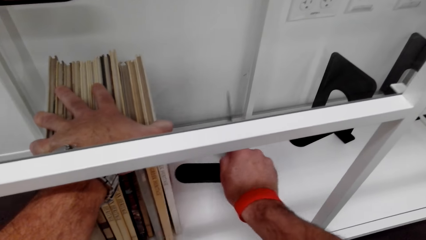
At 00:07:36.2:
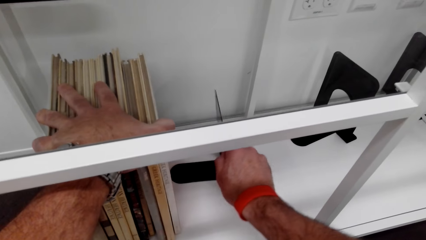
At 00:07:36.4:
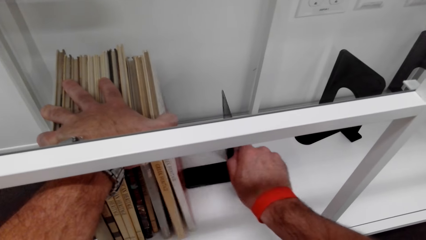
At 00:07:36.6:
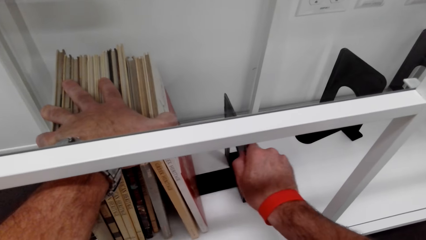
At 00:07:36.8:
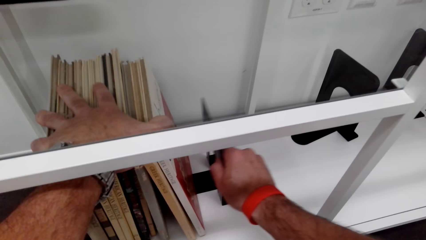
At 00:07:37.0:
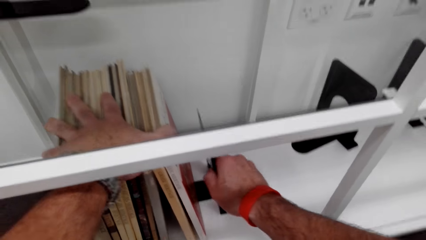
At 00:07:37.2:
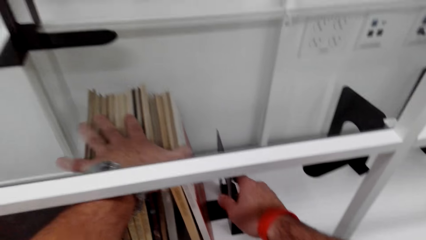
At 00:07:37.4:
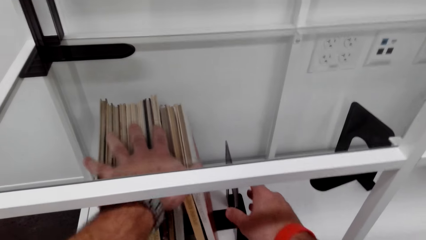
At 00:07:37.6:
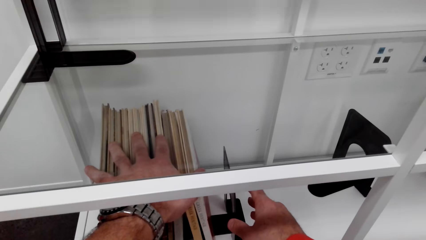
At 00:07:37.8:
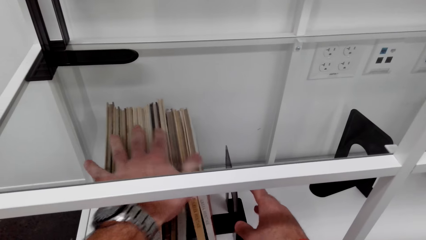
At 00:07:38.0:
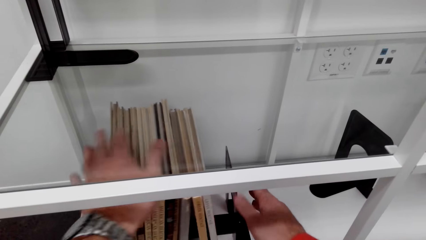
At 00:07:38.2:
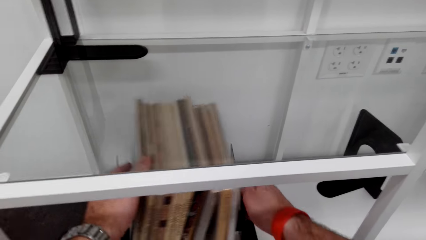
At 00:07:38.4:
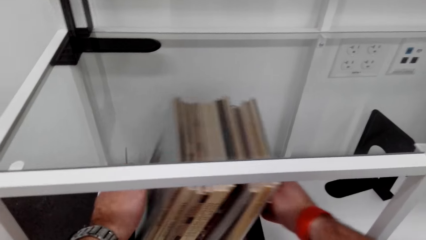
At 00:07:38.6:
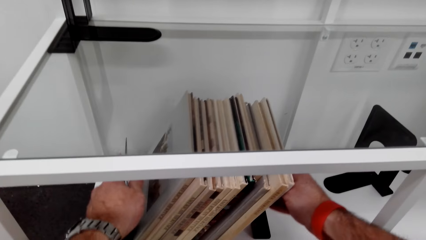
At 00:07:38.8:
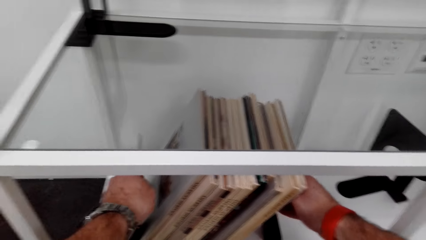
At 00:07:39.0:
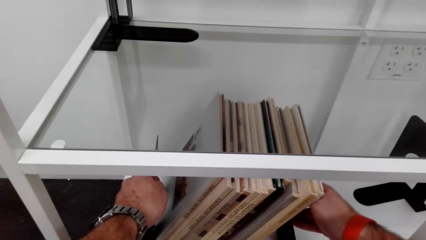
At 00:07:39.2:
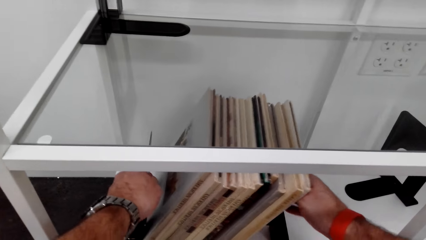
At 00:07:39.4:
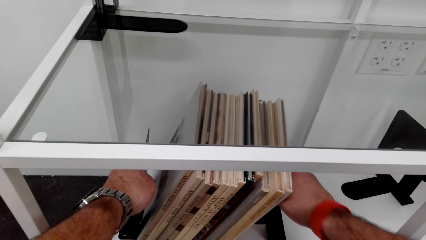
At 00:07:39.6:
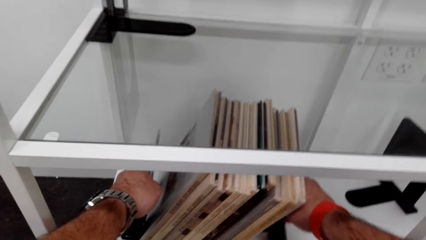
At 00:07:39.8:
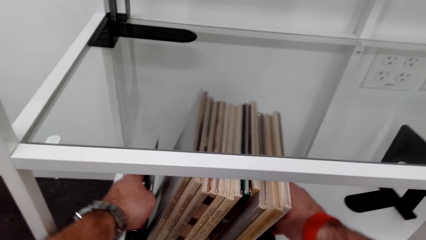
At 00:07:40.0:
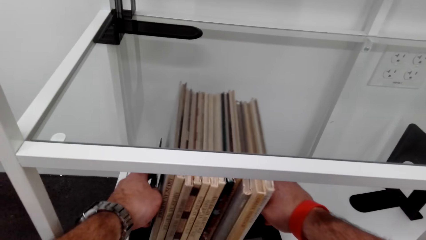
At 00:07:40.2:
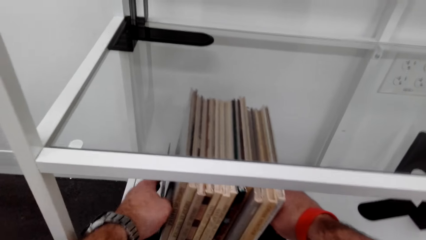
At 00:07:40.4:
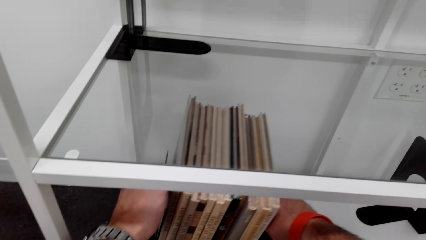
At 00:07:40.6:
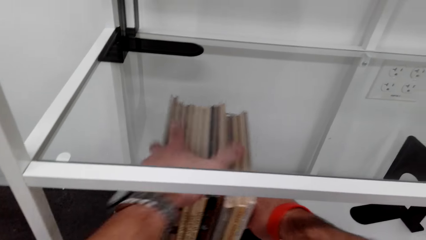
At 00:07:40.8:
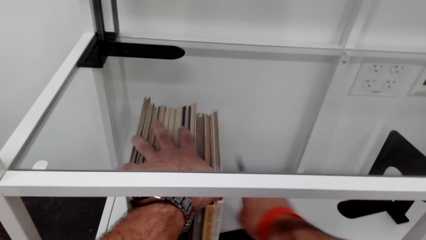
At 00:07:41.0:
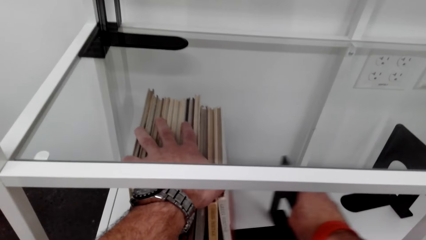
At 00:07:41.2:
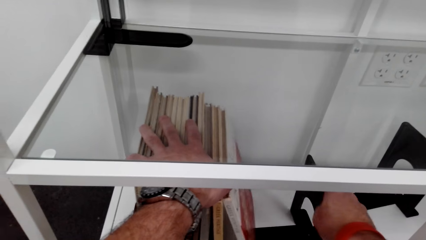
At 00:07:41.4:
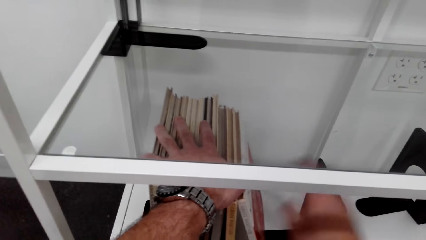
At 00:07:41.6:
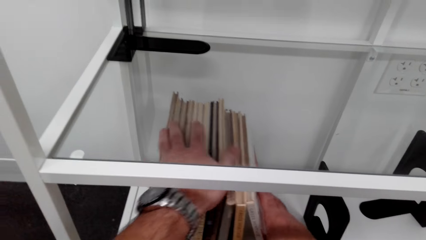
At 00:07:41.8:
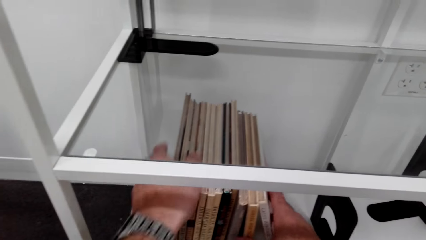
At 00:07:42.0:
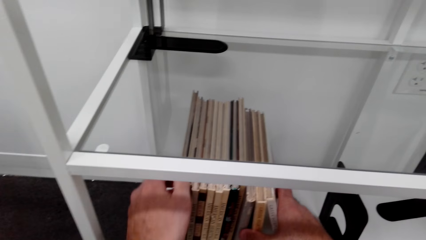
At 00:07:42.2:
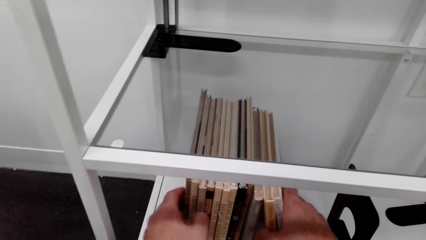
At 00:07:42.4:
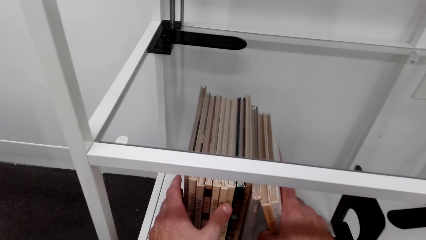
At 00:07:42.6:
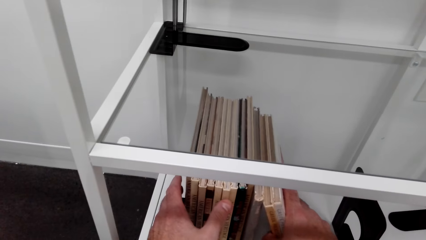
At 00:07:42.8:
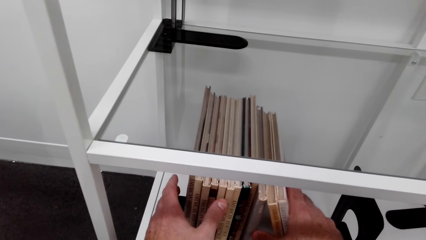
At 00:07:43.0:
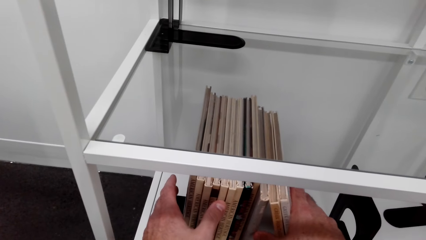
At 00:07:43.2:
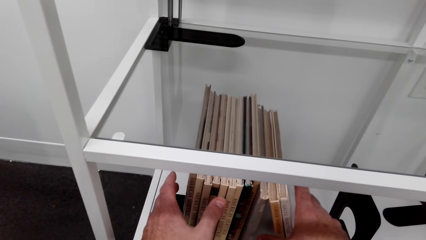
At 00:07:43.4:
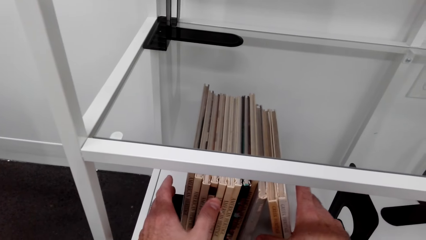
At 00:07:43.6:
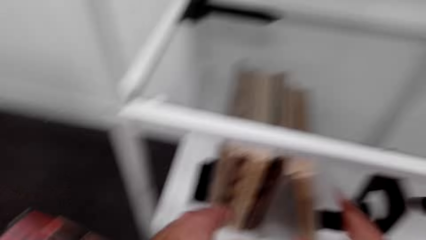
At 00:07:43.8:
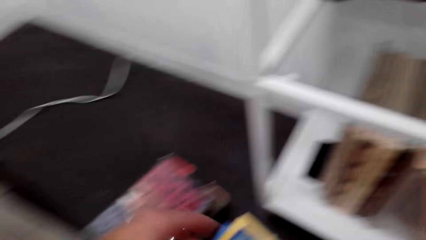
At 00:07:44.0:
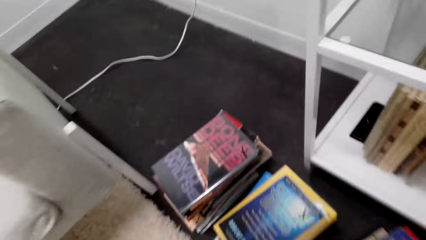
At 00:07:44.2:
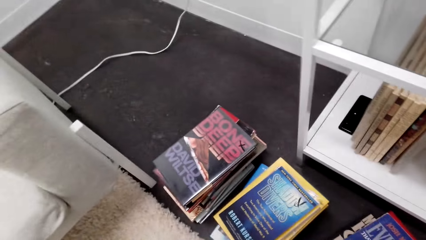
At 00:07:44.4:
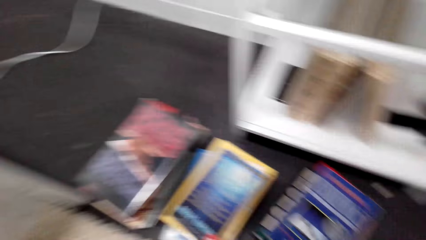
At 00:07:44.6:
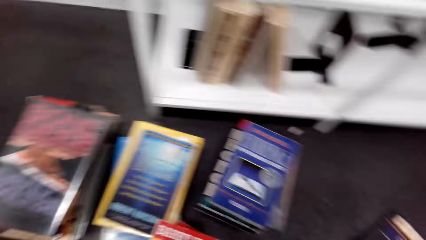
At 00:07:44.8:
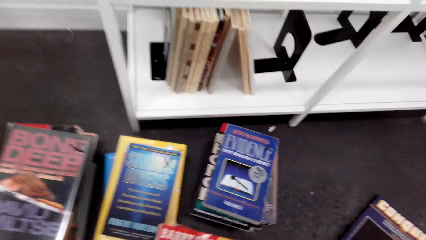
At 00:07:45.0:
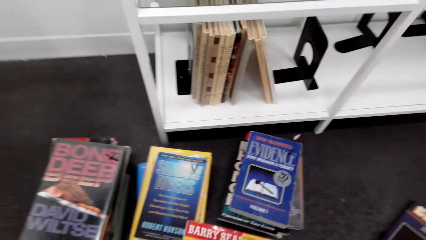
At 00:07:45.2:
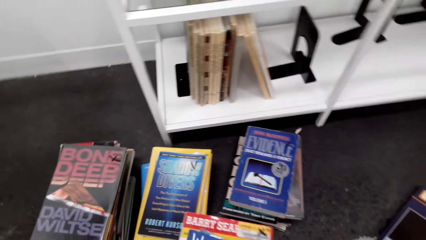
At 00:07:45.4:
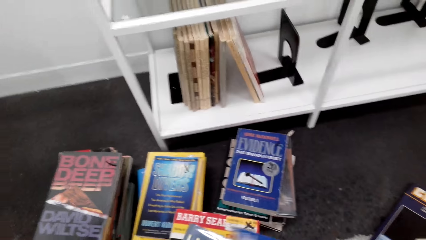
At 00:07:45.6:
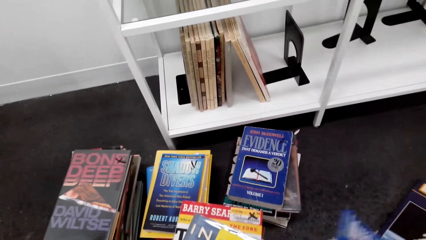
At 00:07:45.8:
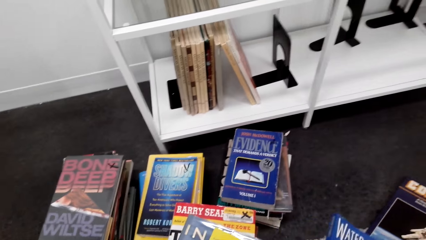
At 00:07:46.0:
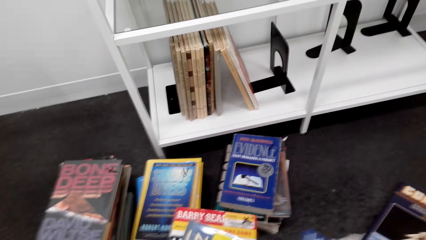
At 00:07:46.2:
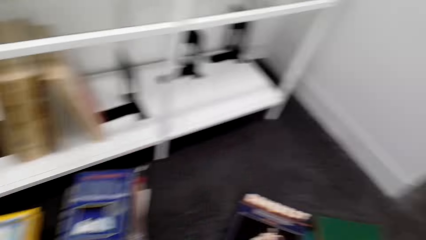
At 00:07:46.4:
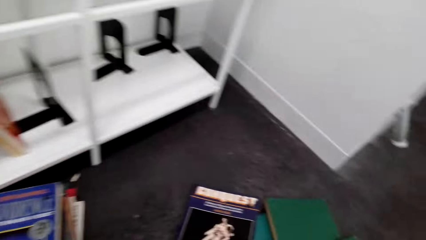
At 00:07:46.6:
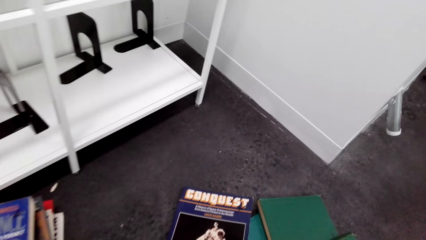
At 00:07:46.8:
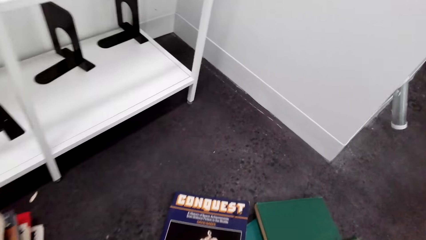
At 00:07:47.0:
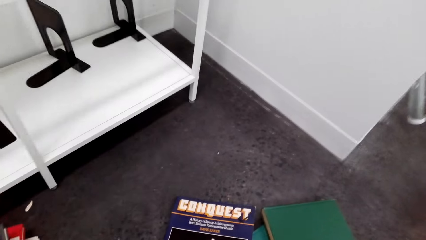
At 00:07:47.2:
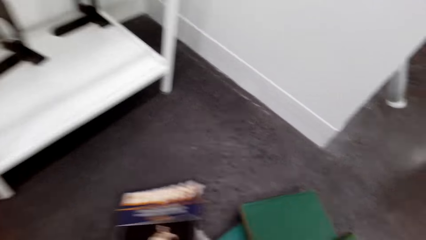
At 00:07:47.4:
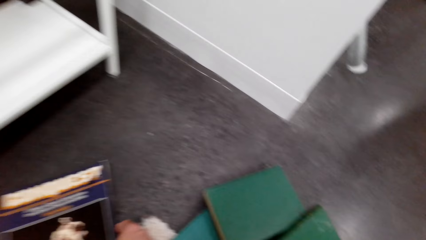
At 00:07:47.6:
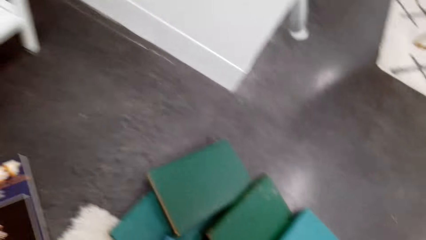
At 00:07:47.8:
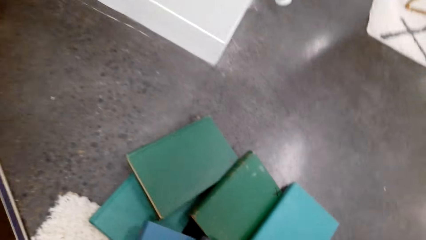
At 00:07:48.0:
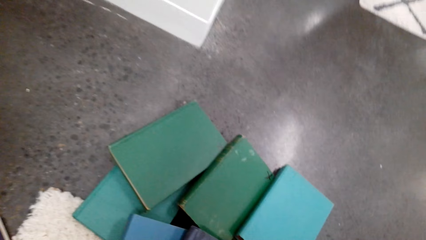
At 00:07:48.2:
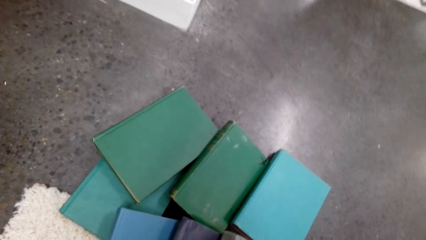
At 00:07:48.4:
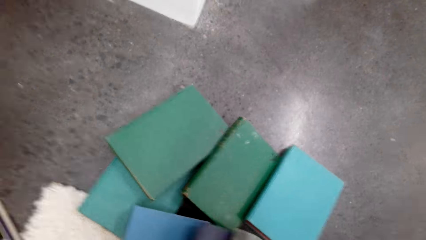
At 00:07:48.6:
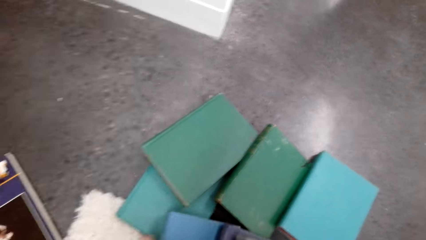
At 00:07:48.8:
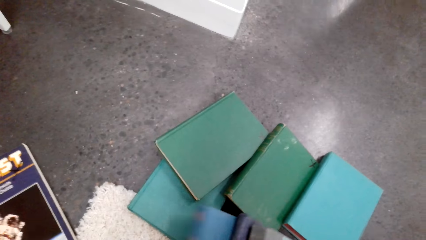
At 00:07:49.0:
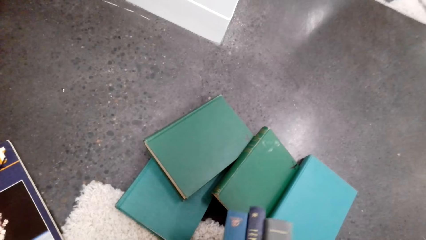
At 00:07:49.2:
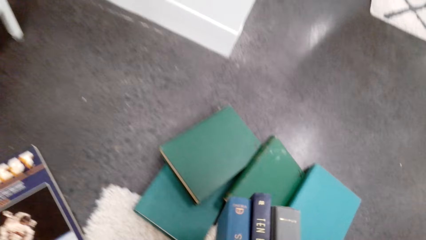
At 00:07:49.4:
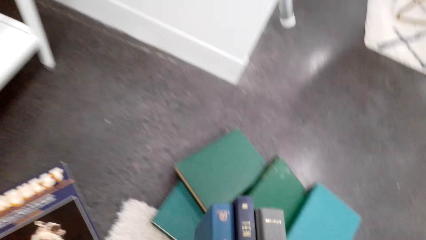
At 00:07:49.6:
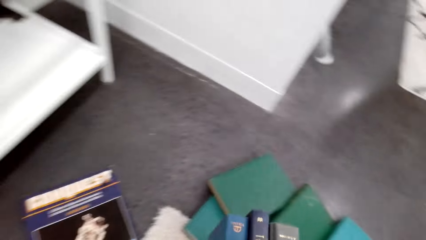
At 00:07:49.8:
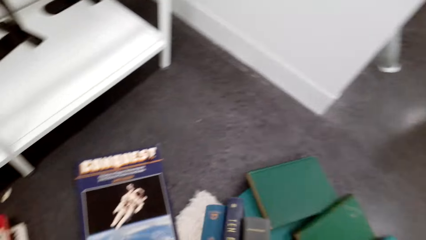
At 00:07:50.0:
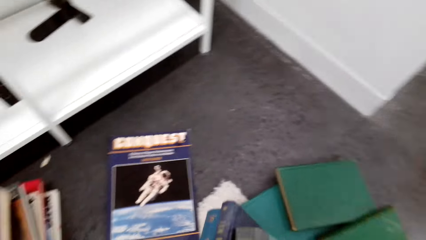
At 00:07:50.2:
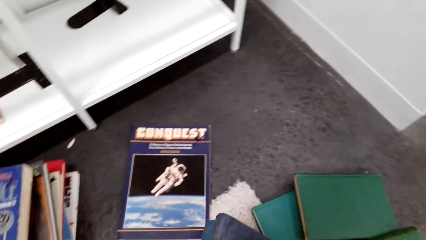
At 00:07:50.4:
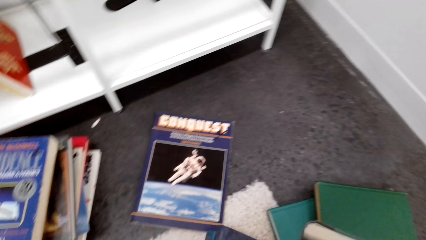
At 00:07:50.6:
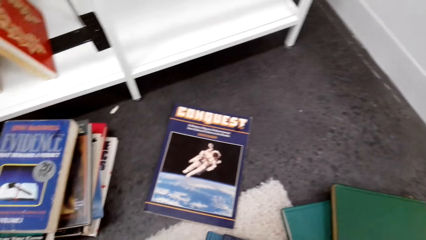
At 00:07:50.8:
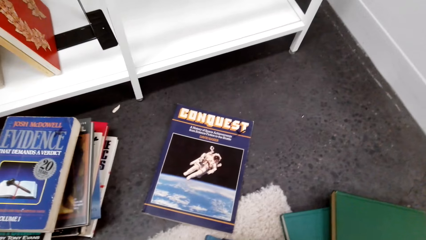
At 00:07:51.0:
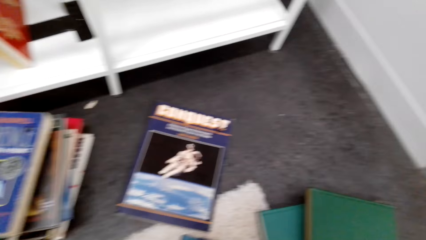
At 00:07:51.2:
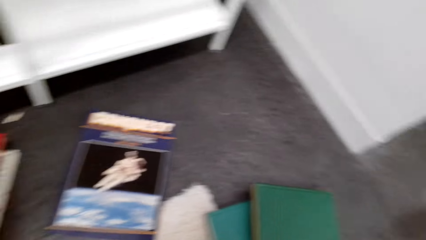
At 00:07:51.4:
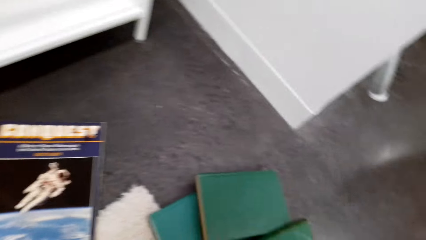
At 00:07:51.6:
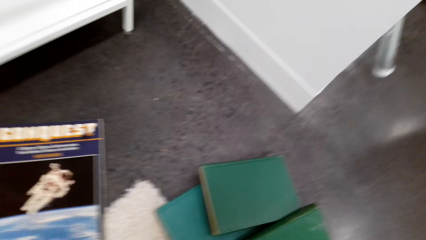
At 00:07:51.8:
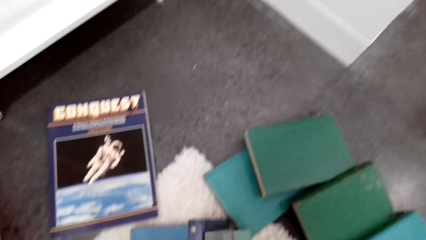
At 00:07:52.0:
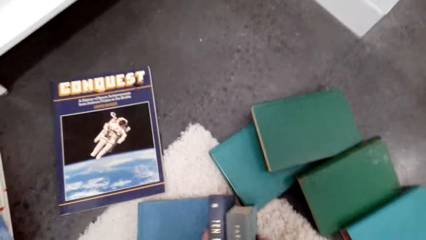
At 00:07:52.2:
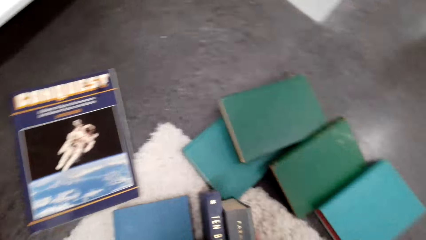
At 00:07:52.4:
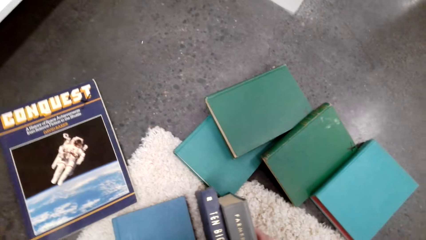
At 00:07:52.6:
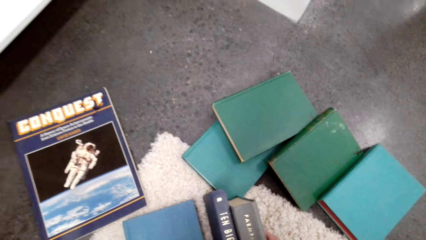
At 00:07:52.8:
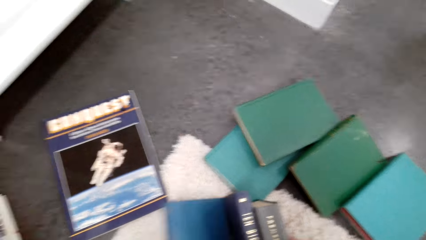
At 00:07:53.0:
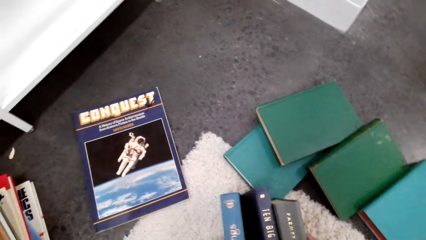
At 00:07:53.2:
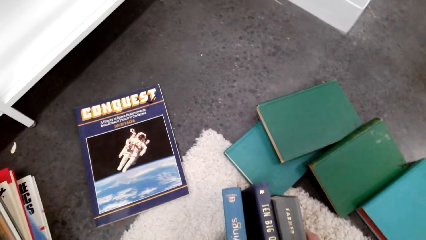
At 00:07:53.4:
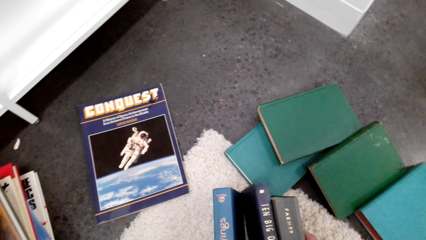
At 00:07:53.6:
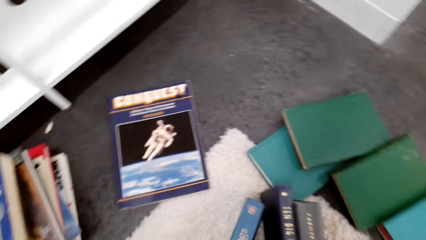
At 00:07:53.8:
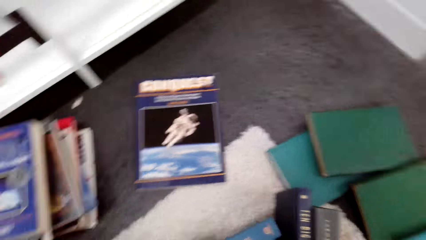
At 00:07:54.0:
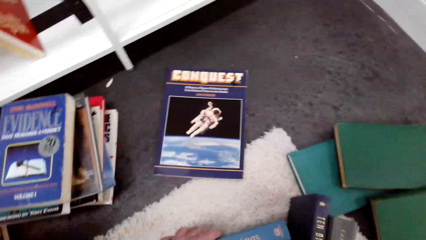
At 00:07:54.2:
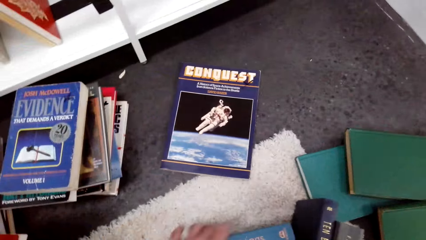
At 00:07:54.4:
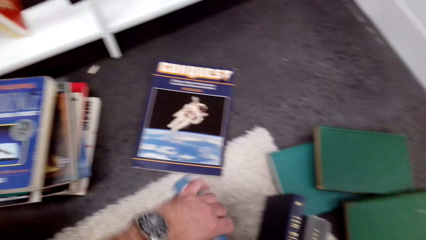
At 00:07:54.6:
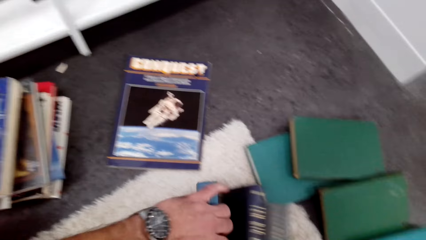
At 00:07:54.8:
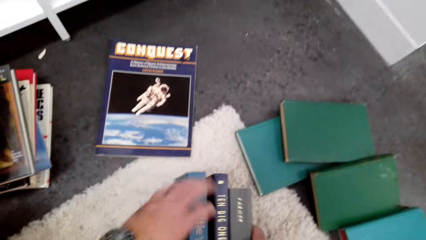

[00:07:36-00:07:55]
The camera wearer moves the book holder. They hold the books. They look around. They pick up the books. They move a book.
